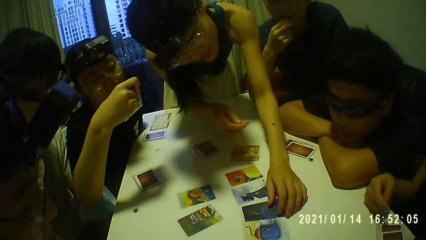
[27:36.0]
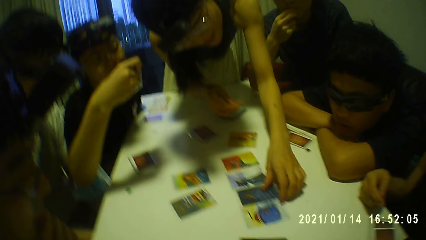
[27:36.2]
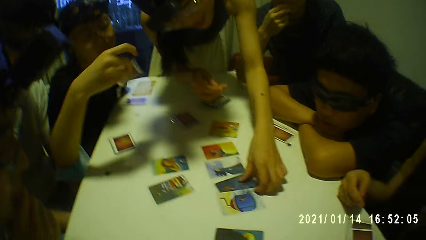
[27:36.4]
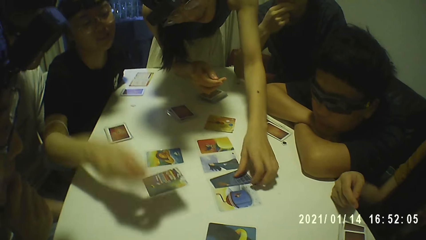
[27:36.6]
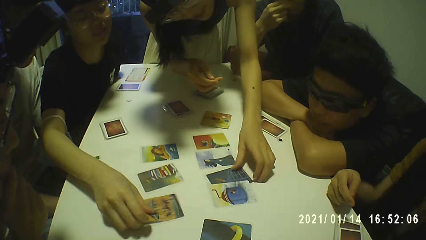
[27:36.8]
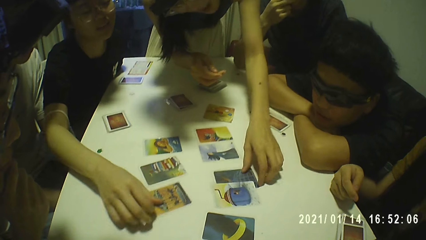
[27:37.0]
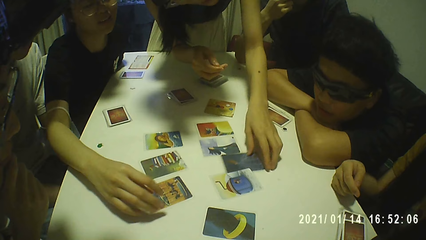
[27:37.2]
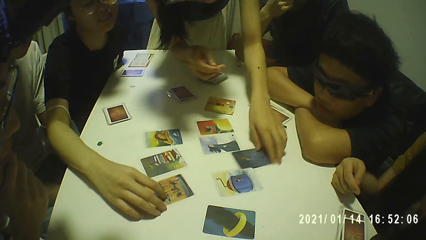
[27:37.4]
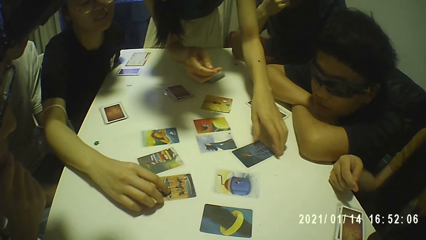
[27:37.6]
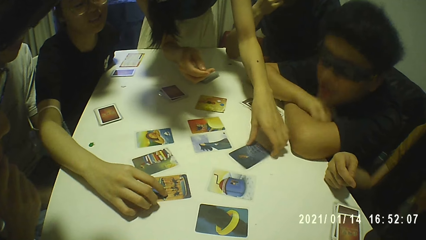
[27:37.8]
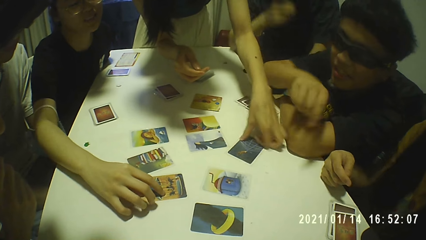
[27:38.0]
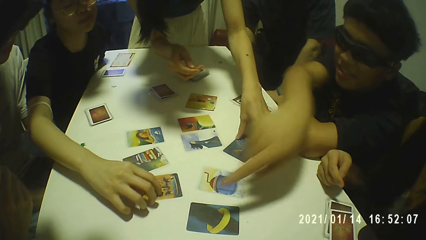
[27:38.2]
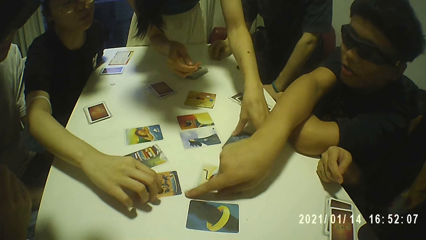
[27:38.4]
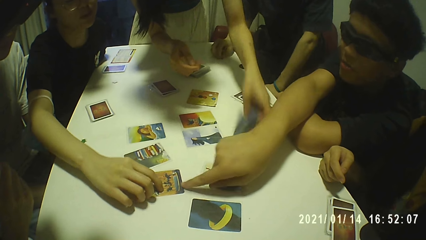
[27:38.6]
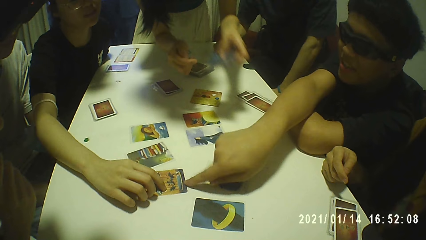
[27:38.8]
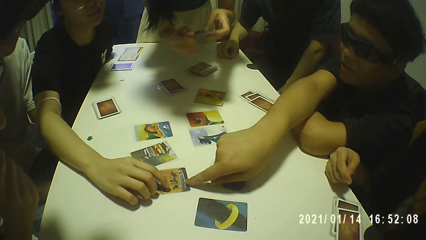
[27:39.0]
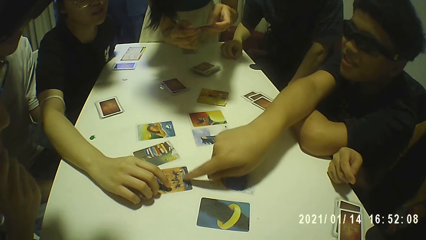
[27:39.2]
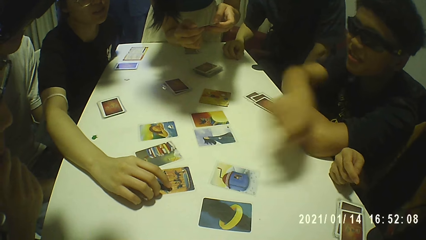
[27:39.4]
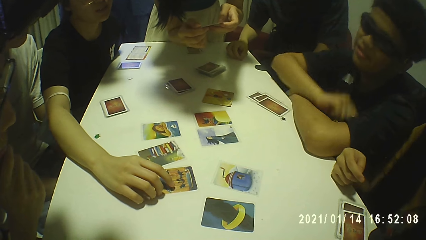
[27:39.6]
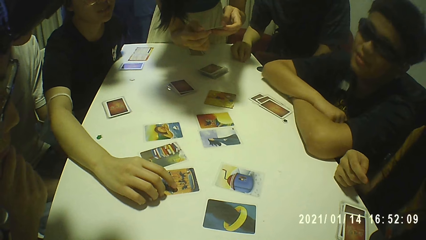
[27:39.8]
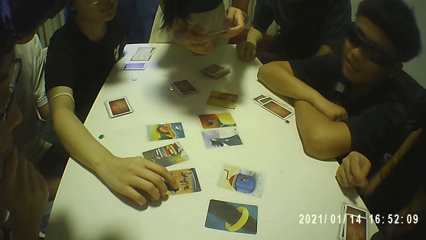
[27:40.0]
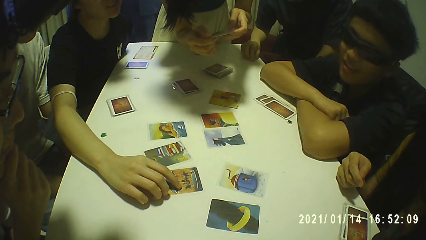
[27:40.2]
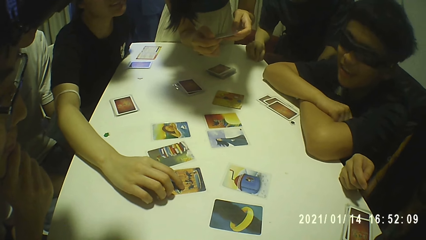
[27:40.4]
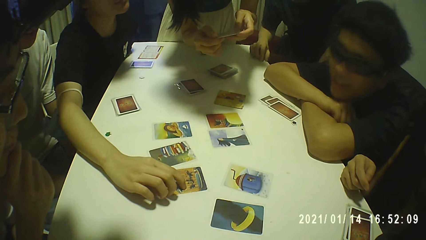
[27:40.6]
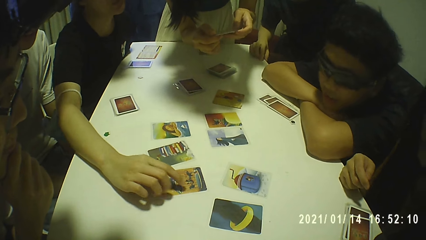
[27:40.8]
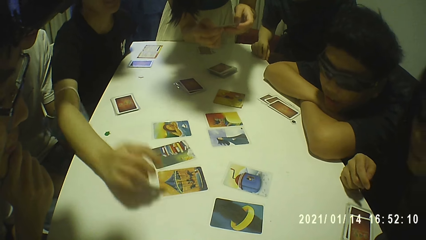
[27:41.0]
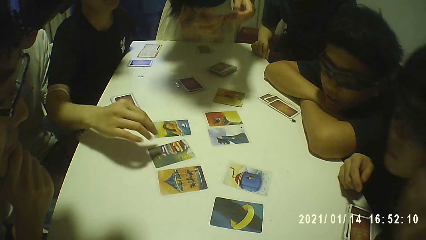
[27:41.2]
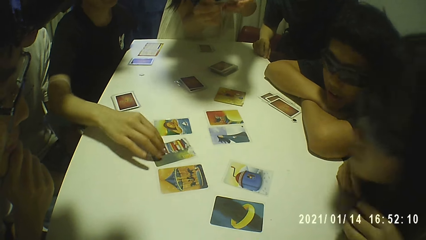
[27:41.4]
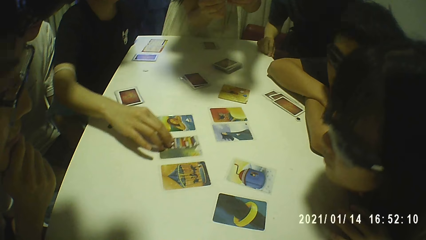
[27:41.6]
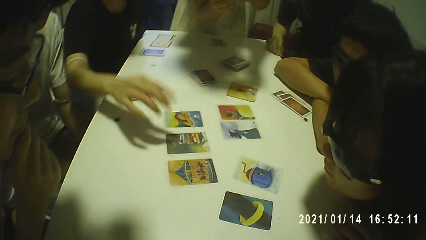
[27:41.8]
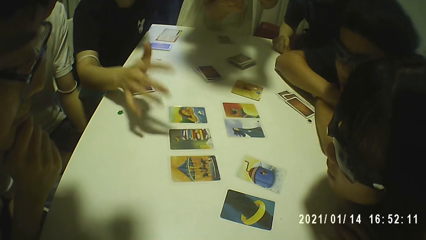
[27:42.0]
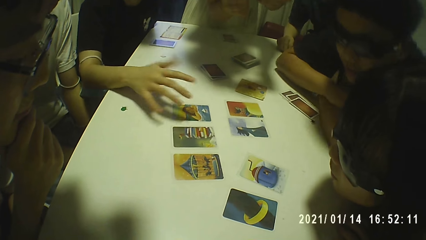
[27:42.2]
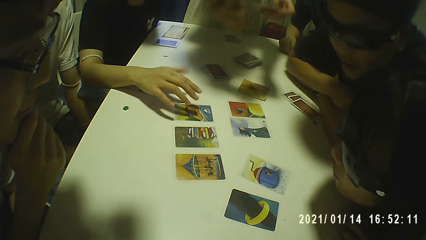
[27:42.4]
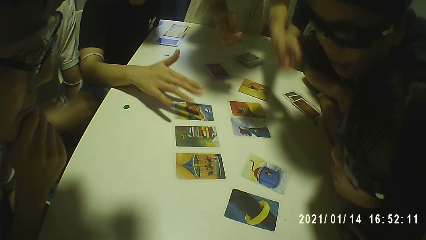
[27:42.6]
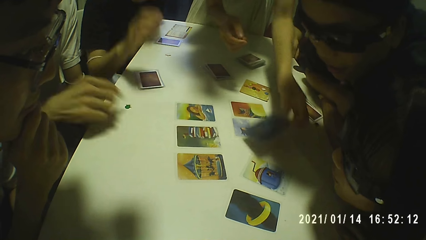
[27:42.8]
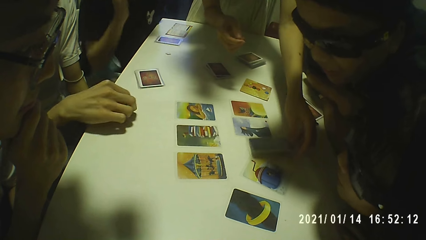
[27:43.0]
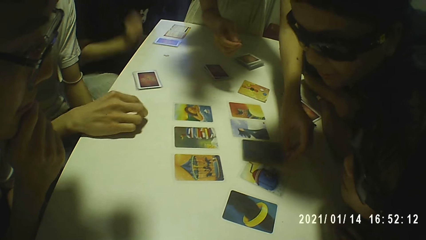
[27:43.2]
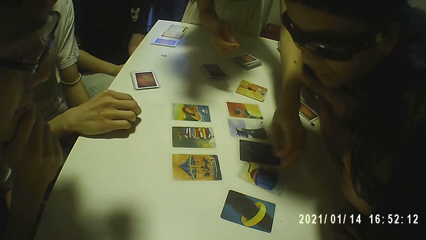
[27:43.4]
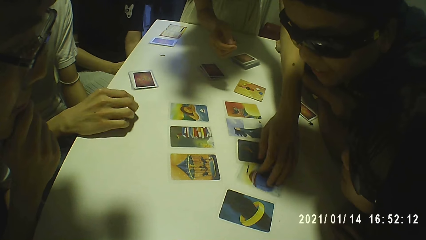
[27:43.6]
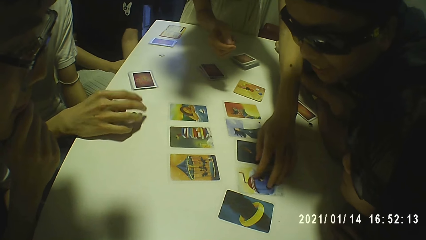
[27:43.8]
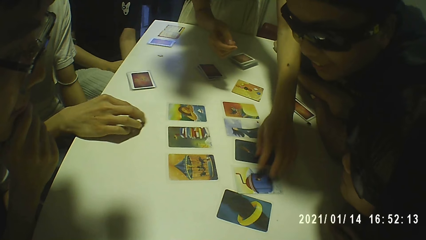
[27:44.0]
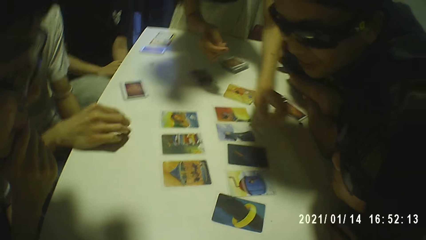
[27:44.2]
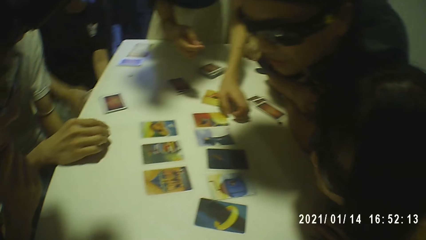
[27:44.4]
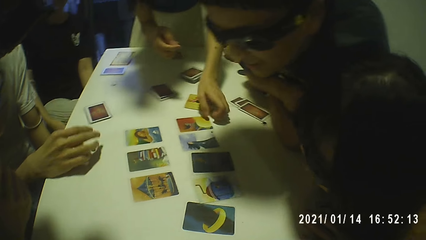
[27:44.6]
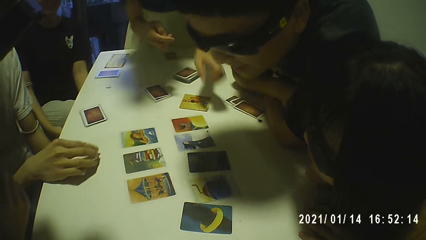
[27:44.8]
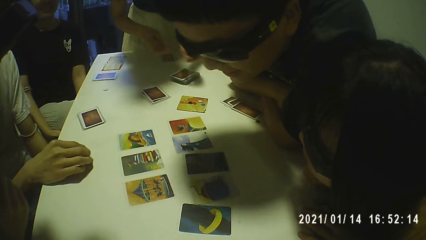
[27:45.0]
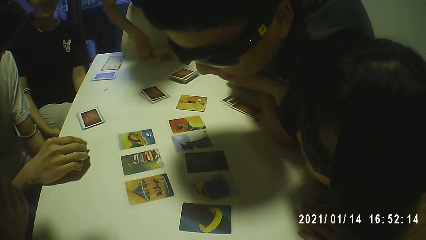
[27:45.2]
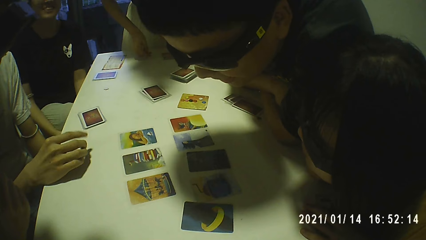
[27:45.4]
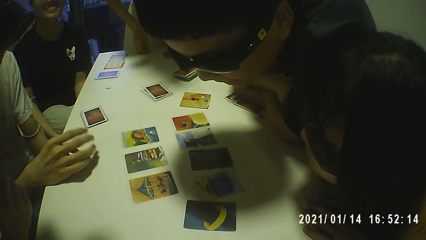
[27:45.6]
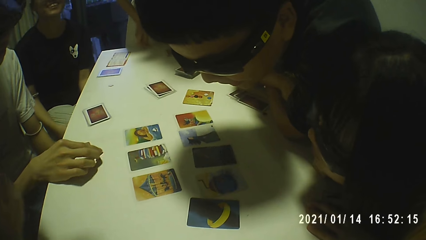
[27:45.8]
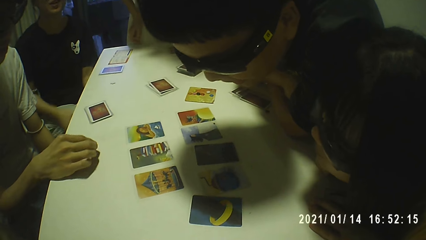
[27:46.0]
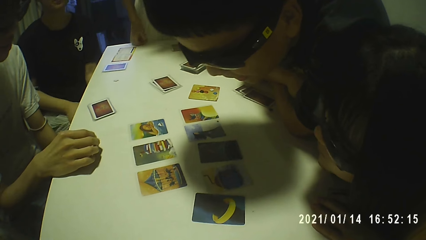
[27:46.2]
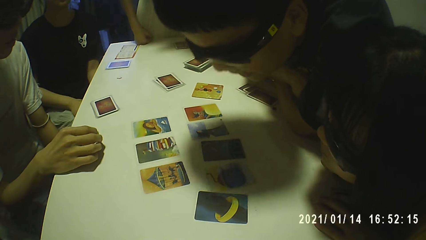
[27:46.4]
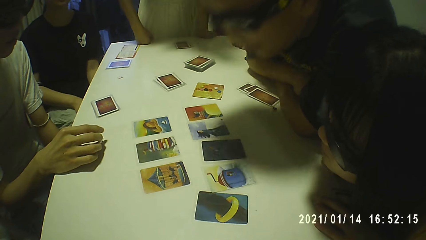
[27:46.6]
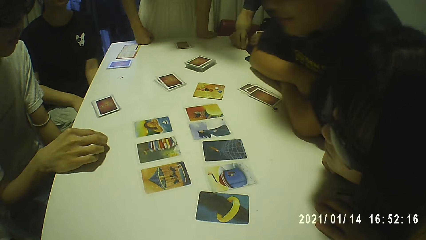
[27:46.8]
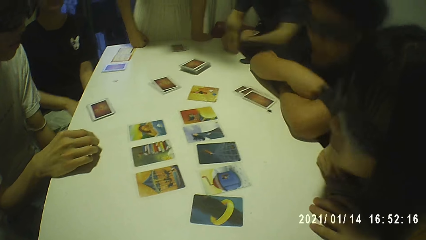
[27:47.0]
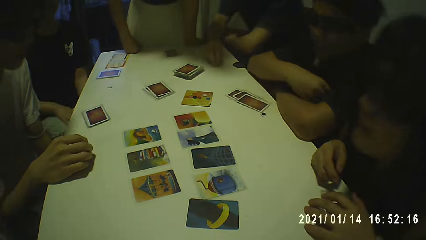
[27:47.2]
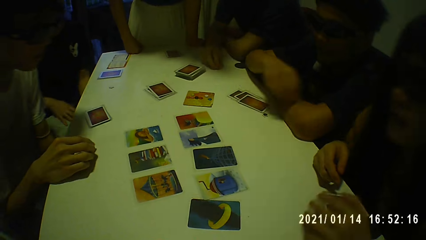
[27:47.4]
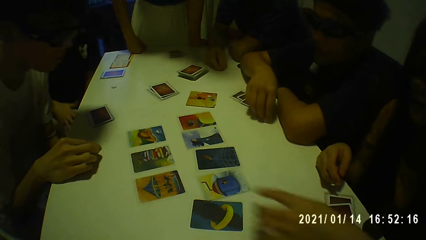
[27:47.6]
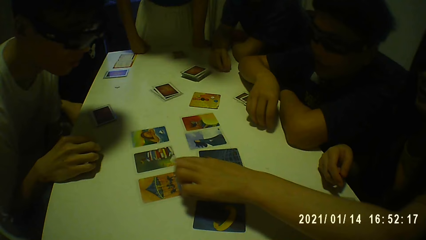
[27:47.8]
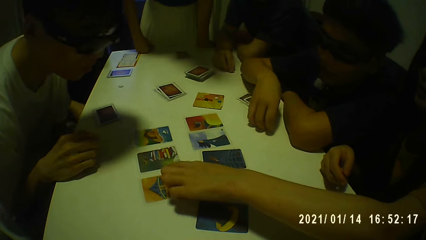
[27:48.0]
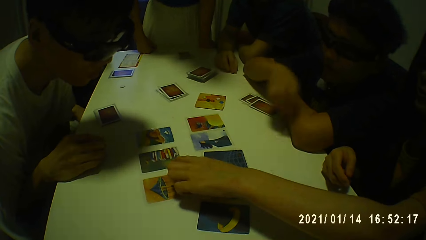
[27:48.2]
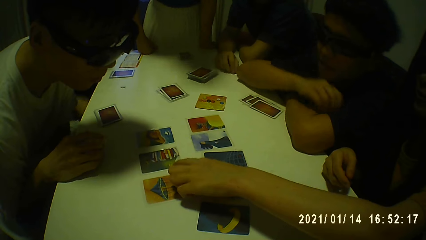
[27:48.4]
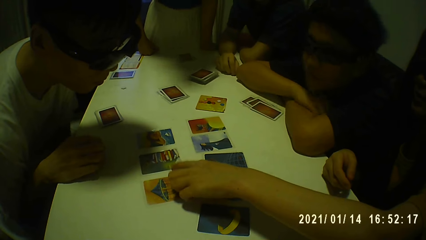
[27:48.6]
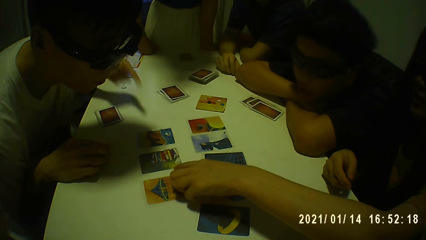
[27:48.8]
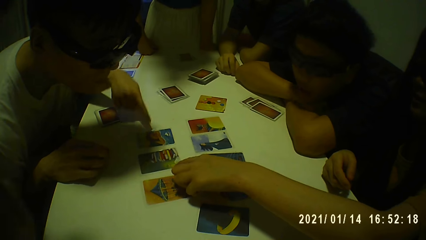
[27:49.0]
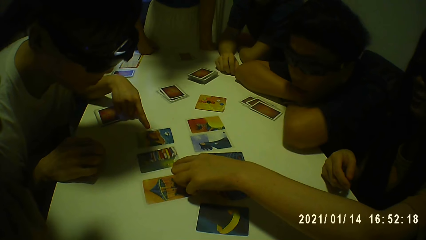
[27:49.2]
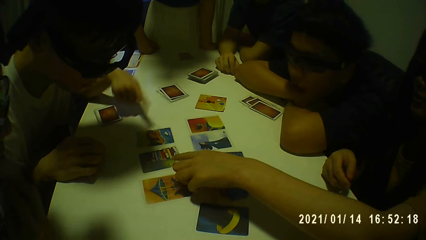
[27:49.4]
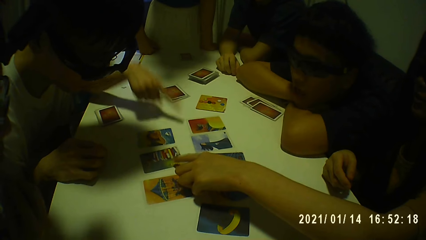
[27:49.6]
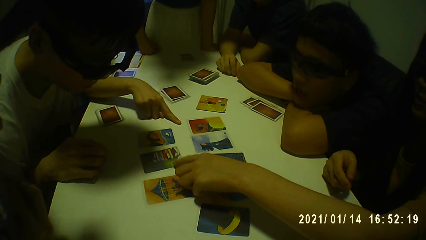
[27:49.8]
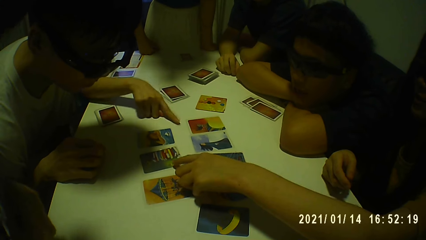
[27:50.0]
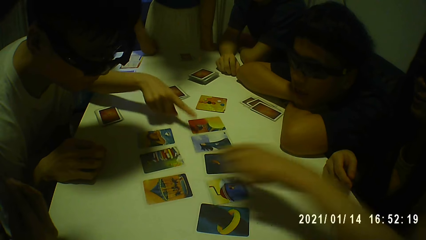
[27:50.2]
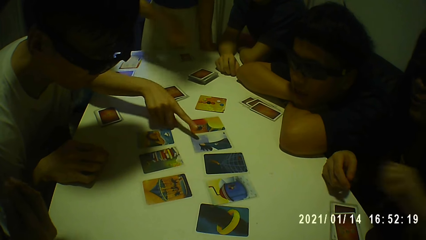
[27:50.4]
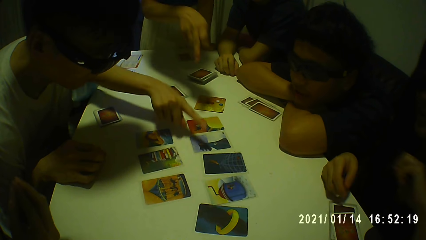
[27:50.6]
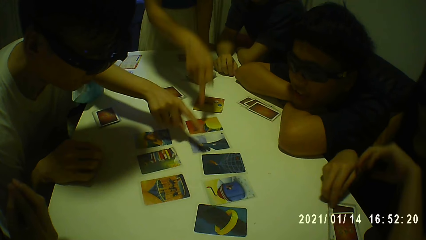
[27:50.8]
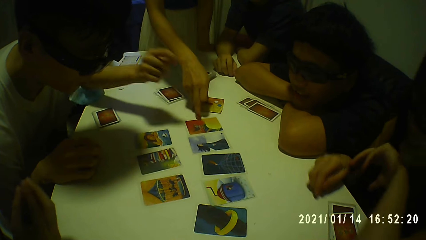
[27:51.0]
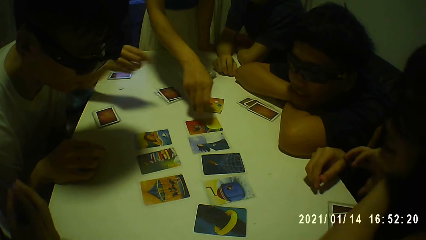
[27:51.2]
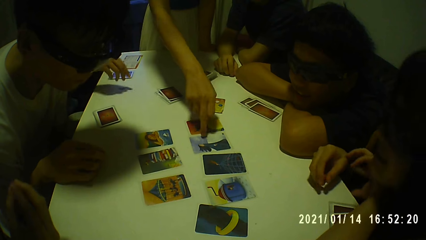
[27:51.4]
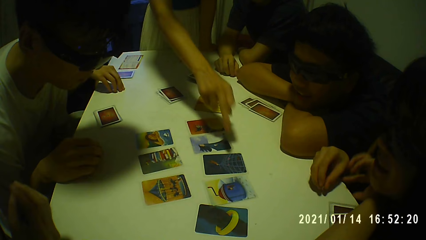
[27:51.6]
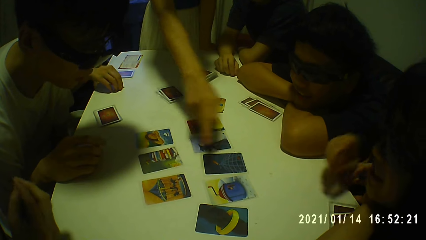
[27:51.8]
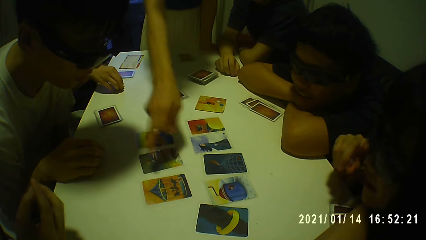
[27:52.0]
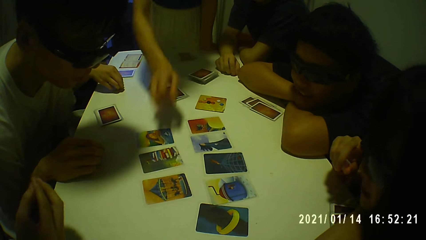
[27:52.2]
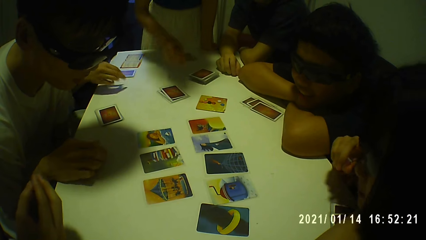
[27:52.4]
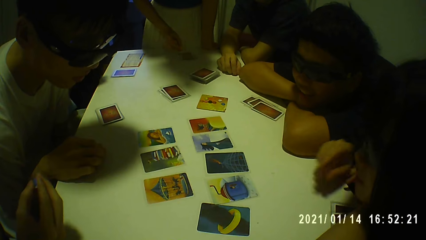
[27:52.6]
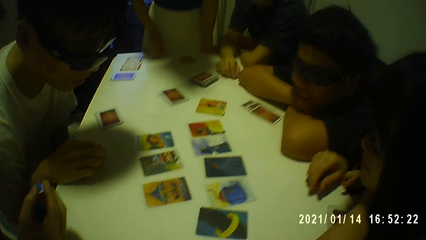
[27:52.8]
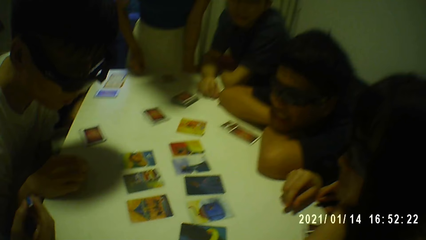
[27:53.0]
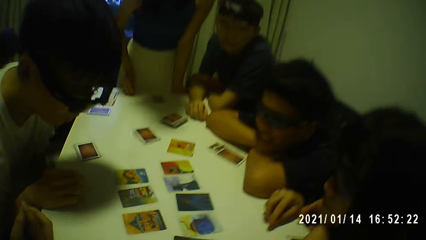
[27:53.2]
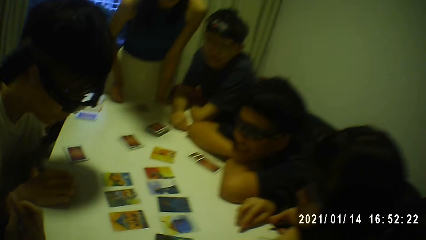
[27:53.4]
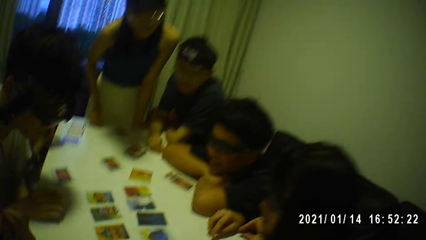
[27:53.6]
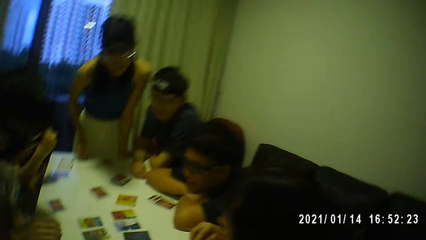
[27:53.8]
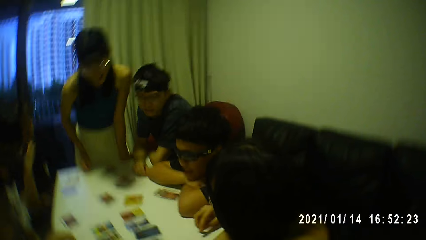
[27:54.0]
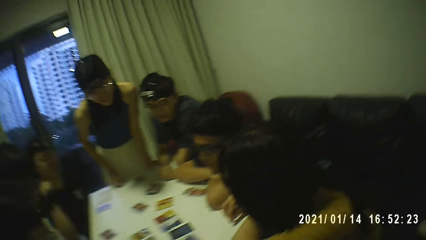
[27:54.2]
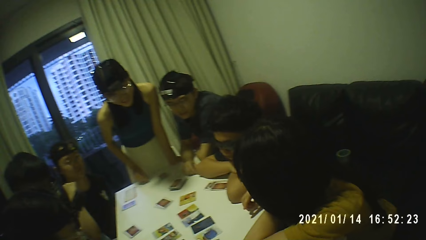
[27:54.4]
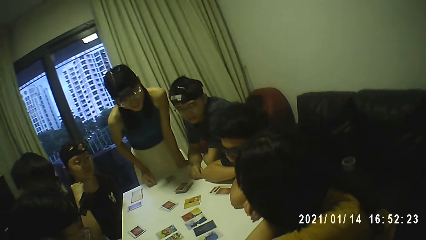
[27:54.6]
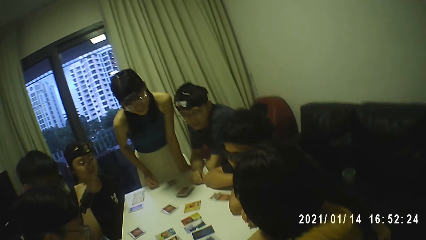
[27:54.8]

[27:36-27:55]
A lady drops the card on the table with her right hand. Another lady touches the card on the table with her right hand. A person points at a card on the table. The second lady picks another card from the table with her left hand. A boy touches the card in the first lady's right hand and interacts with a third lady. The first lady touches another card on the table with her right hand. The second lady drops another card on the table with her left hand. A fourth lady adjusts some cards on the table with her left hand. The person stares at a card on the table. Another person picks a card on the table. A girl touches another card on the table with her right hand. The first lady points at a card on the table and touches another card on the table with her right hand. The second lady points at a card on the table and touches another card on the table with her right hand. The camera wearer interacts with the group of people.
